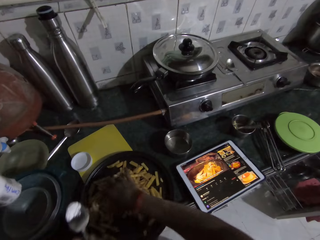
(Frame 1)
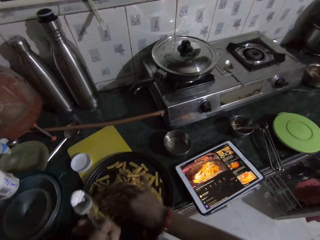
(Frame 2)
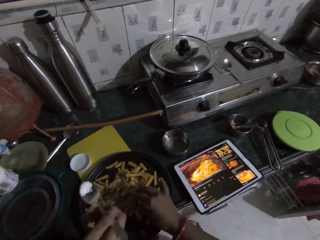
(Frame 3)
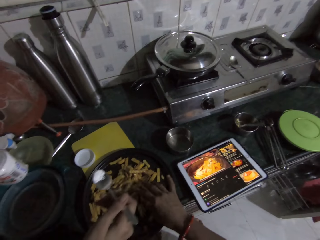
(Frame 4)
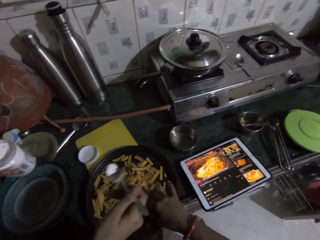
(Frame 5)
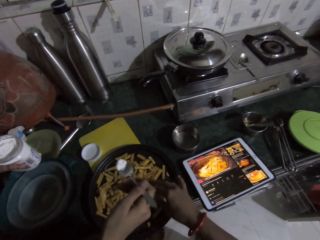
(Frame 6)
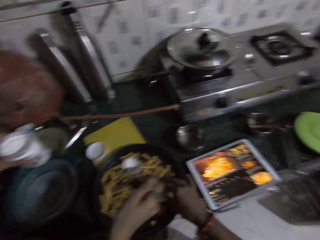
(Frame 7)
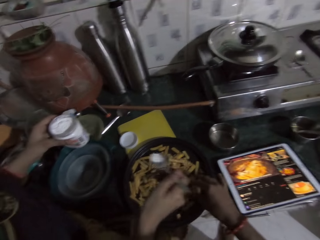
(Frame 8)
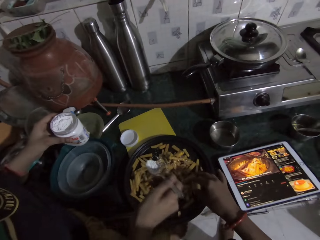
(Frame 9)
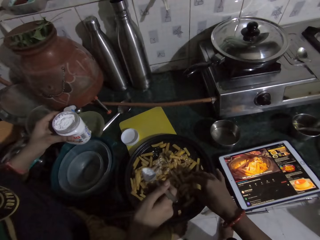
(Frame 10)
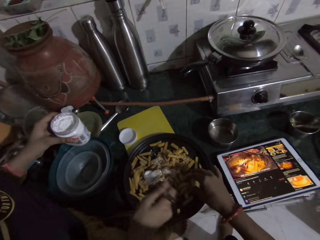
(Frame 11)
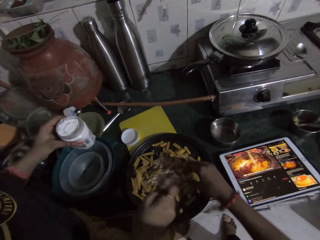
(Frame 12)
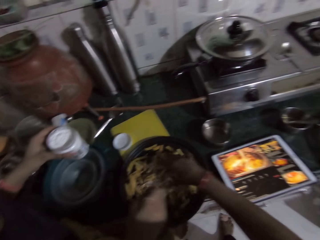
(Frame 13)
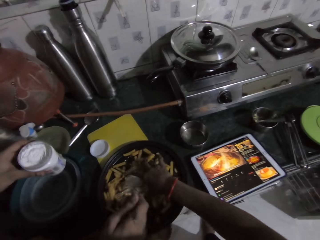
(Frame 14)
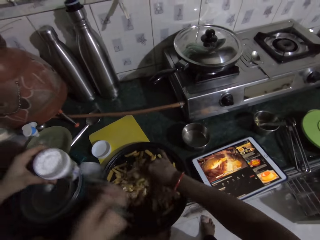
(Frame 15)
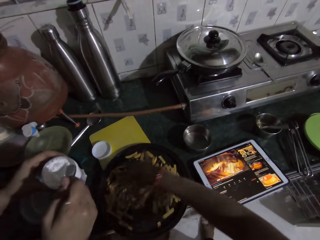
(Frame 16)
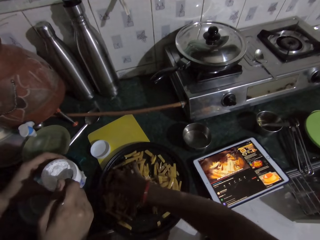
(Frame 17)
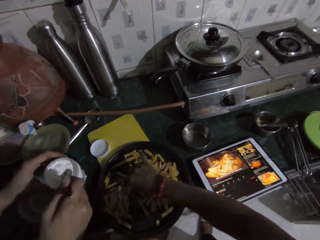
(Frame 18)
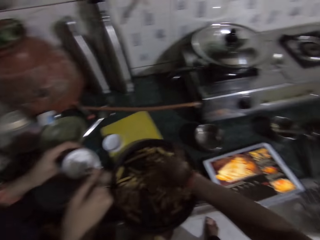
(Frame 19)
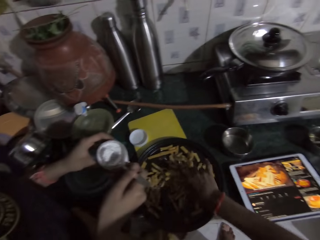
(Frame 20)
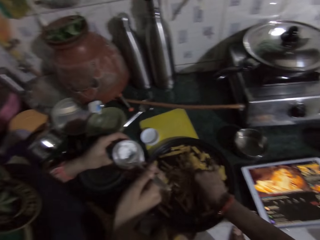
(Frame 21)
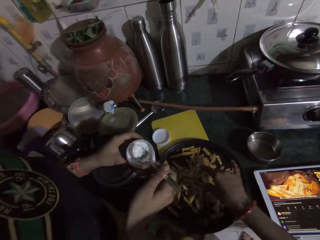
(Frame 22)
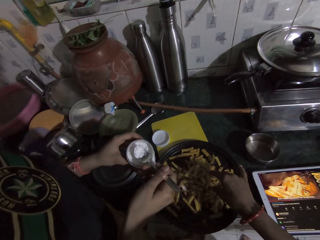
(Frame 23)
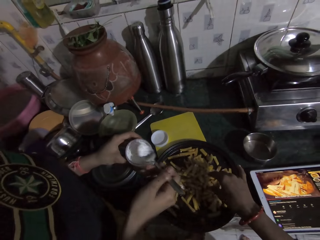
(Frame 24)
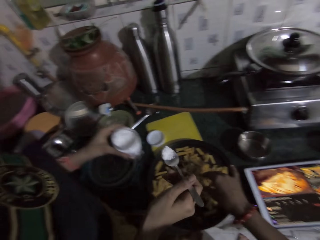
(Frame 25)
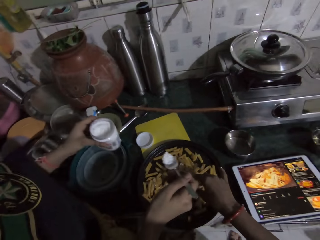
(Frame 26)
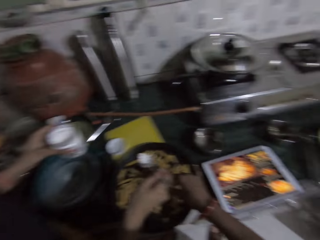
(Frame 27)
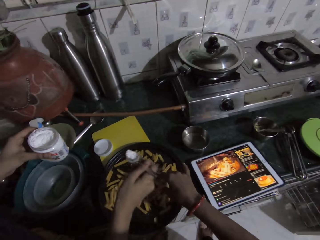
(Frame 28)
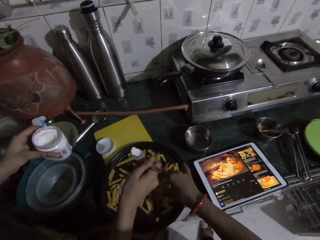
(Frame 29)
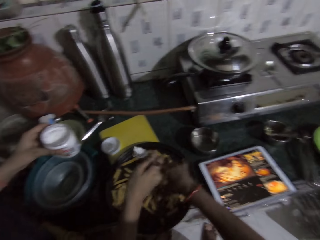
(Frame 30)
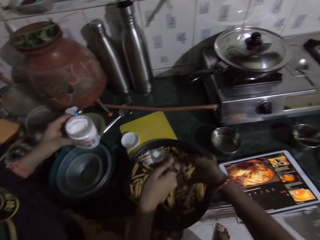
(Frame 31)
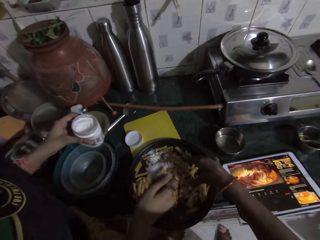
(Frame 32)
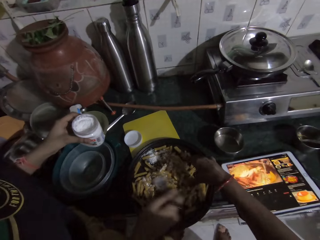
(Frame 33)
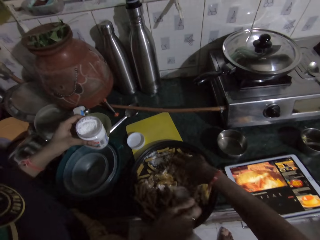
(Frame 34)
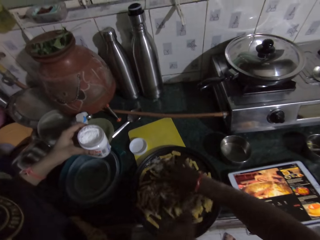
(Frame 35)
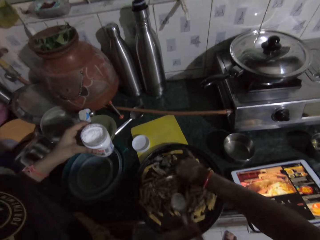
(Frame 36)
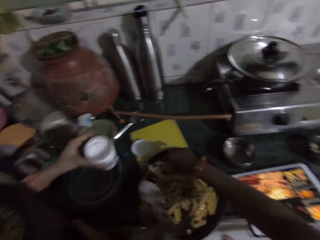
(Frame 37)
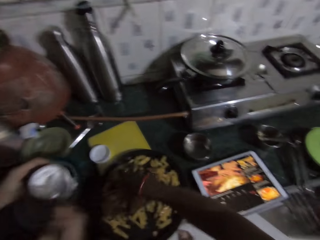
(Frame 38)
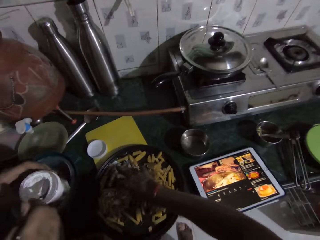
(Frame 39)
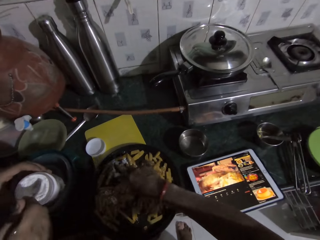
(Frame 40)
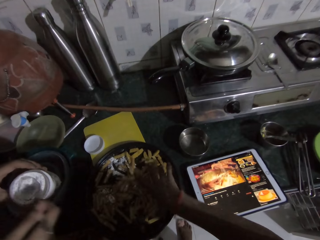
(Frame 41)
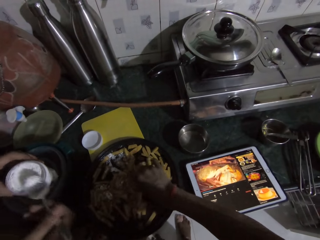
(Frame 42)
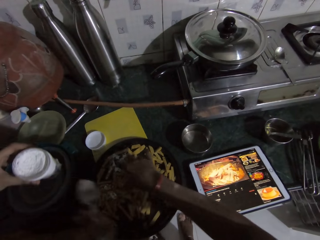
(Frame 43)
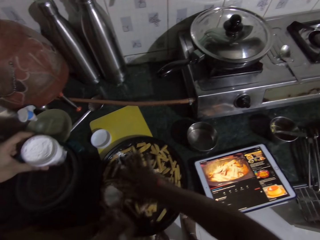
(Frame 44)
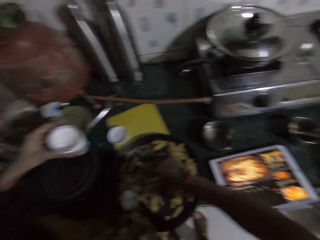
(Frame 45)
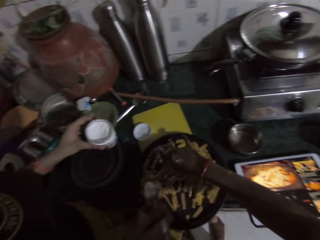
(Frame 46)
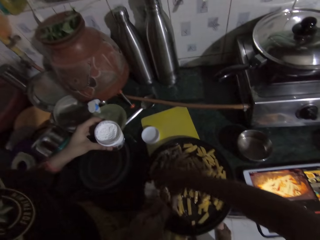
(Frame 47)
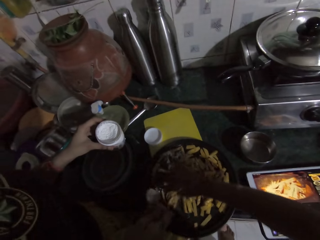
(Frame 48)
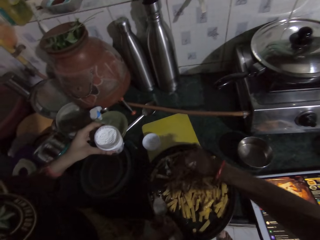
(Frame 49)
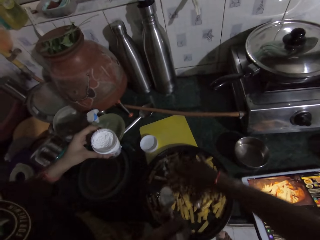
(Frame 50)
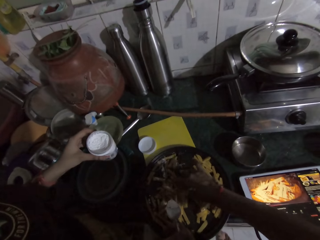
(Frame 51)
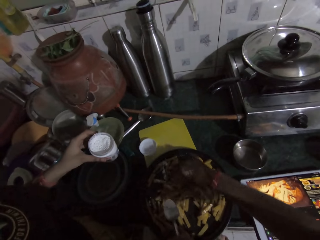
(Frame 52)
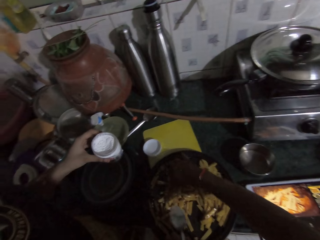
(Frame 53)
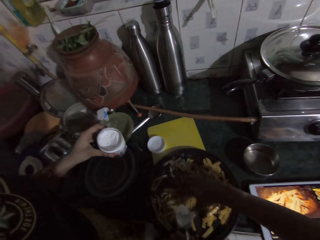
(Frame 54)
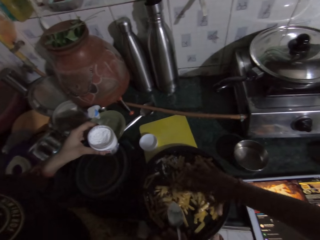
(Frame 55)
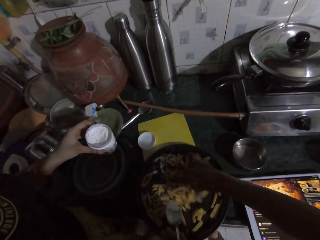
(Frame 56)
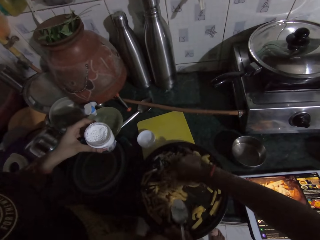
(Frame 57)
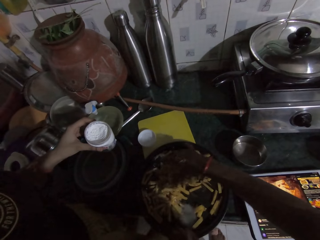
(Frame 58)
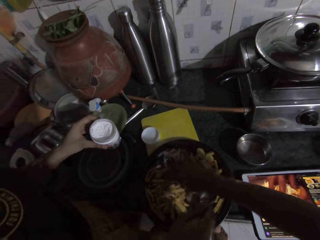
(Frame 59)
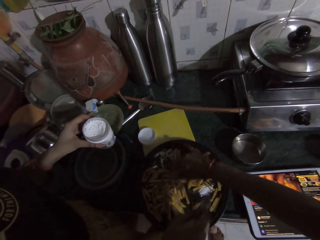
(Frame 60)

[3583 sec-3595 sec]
The woman pours the salt in the fry pan with the spoon in her right hand. She scoops salt from the can with the spoon in her right hand. She pours the salt in the fry pan with the spoon in her right hand. The camera wearer mixes the salt with the Irish. The woman scoops salt from the can with the spoon in her right hand. She pours the salt in the fry pan with the spoon in her right hand. The camera wearer interacts with the woman.

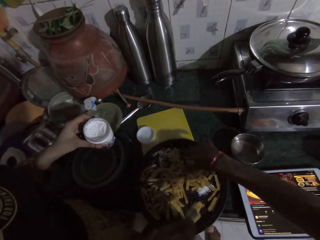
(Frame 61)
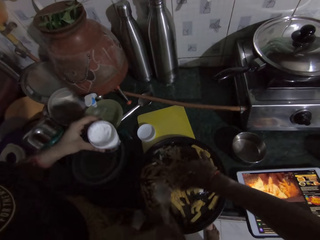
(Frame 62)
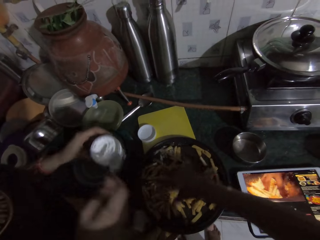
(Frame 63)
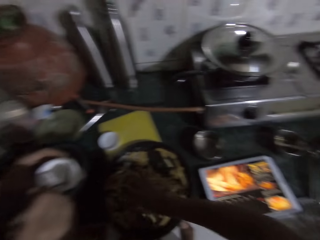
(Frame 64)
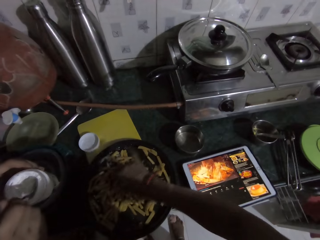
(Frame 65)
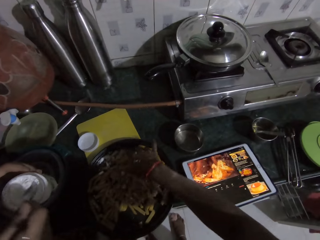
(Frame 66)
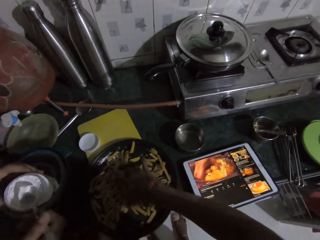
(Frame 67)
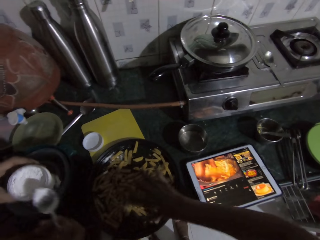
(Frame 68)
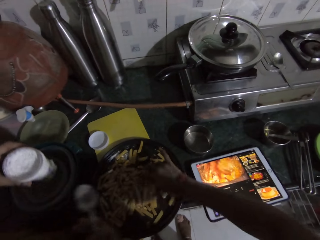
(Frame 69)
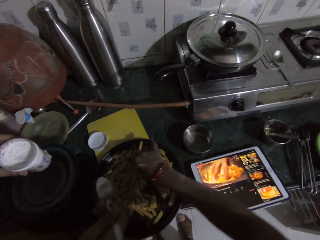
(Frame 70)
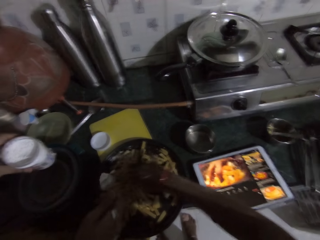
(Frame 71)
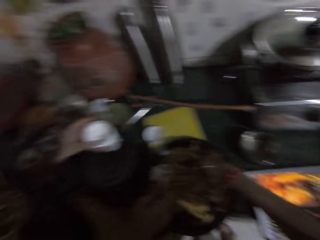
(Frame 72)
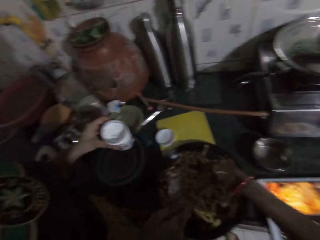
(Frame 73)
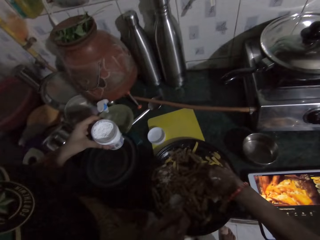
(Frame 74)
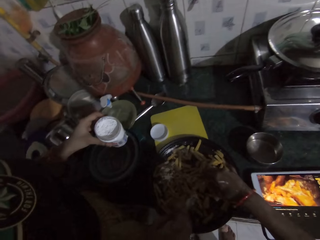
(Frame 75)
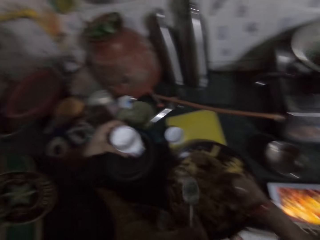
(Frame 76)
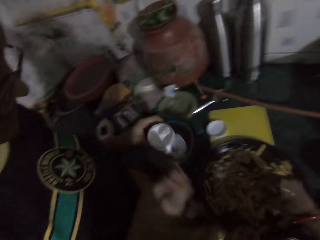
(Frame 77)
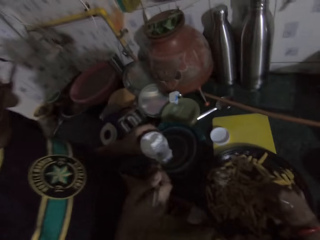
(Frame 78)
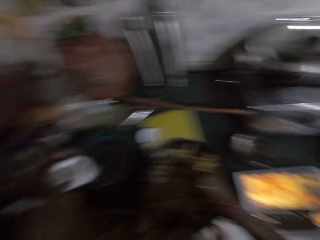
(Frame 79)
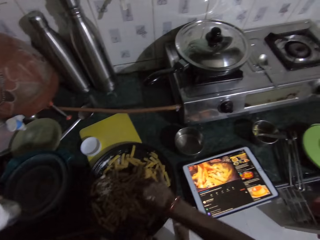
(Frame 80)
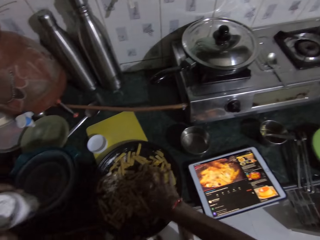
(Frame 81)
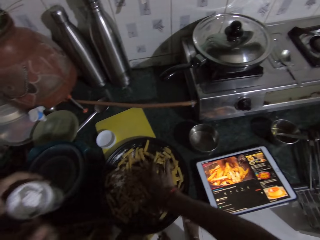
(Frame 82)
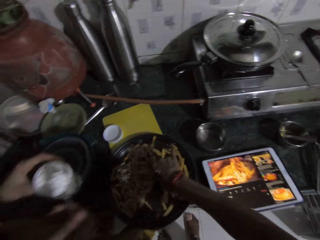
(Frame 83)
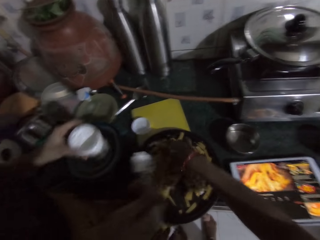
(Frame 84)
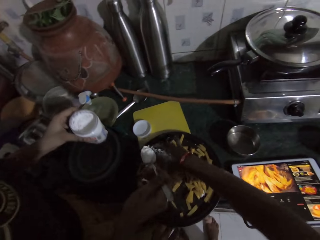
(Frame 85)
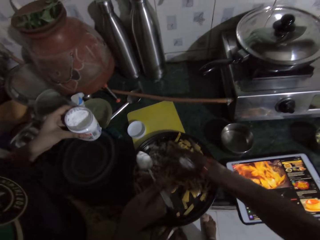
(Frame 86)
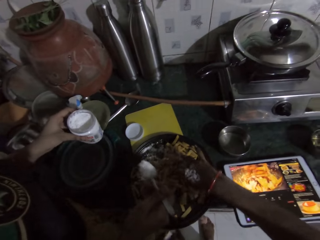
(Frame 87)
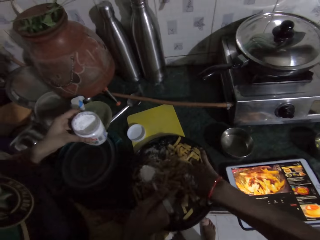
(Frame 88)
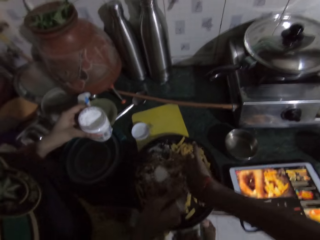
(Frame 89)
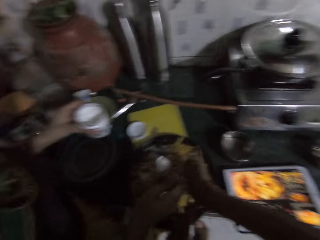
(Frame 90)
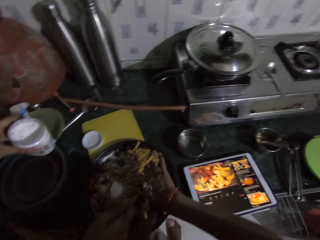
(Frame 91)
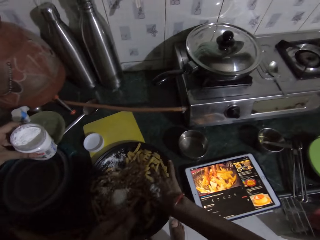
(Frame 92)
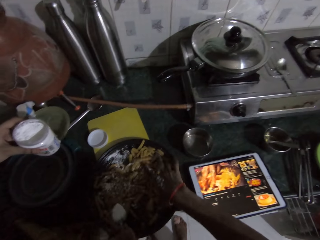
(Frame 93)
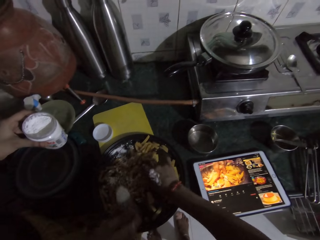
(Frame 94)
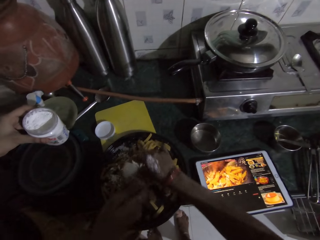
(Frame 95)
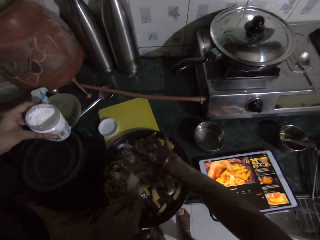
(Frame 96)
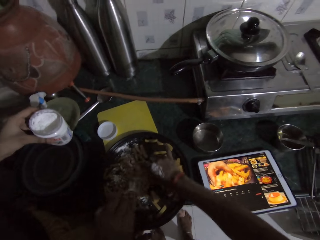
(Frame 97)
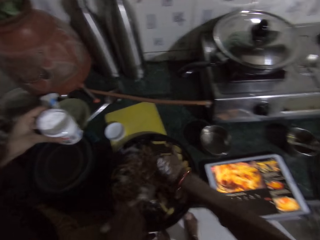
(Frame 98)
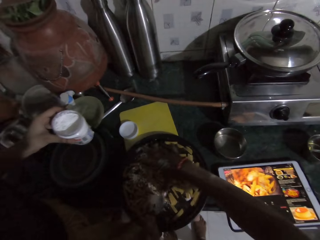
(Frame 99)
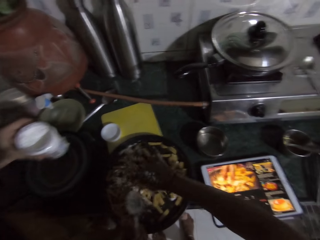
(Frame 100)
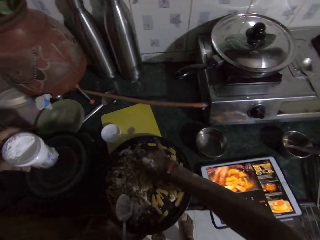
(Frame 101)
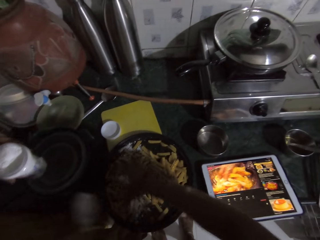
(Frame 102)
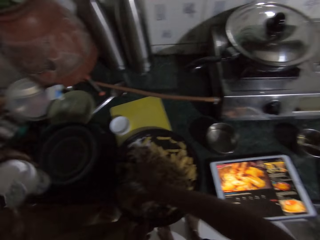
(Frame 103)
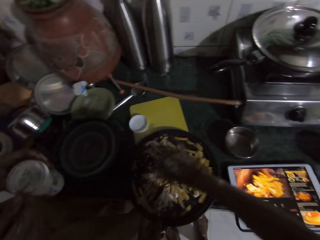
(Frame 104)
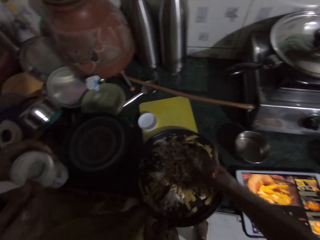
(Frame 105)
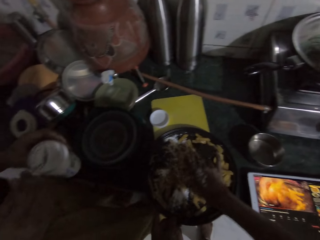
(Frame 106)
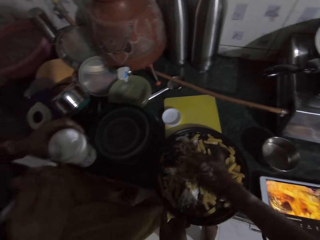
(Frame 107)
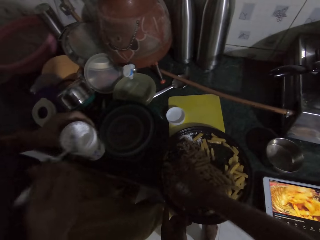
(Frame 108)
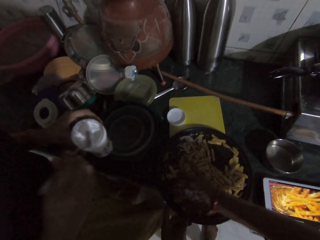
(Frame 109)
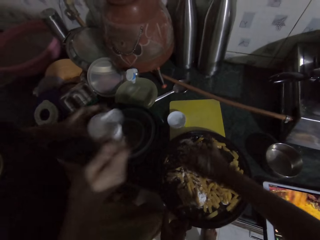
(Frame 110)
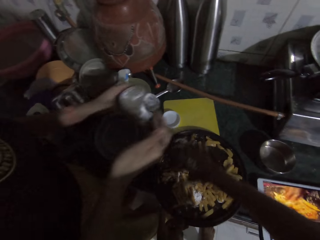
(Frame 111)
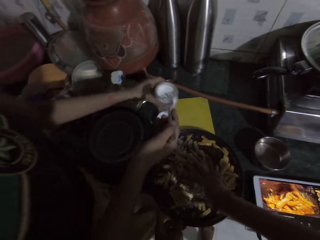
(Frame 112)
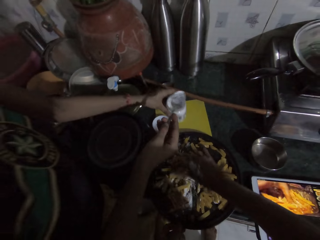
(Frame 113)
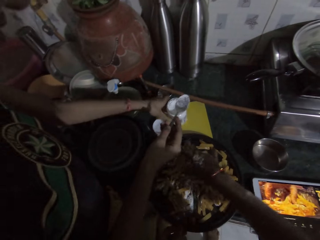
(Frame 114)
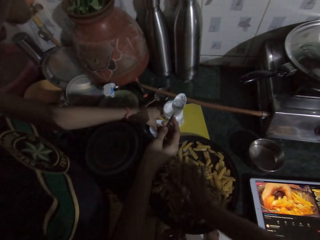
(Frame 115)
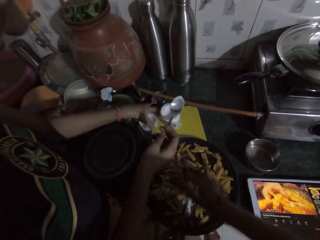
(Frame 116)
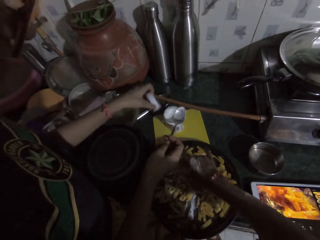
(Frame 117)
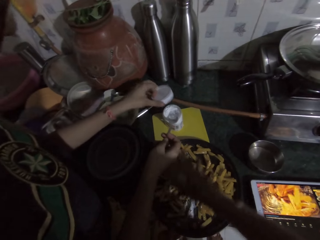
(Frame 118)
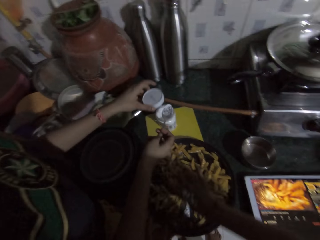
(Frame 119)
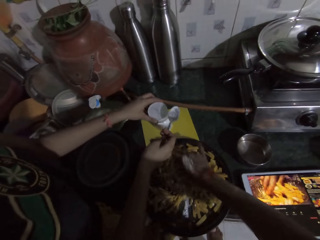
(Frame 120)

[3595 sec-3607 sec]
The woman scoops salt from the can with the spoon in her right hand. She pours the salt in the fry pan with the spoon in her right hand. She scoops salt from the can with the spoon in her right hand. She pours the salt in the fry pan with the spoon in her right hand. The camera wearer dabs the spoon in the can with her right hand. The woman drops the can on the chopping board with her left hand. She picks up the can cover from the chopping board with her left hand.
